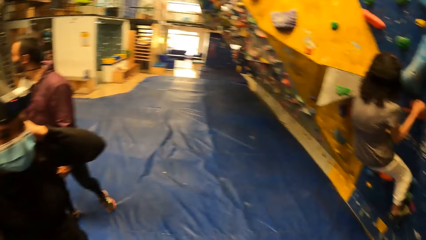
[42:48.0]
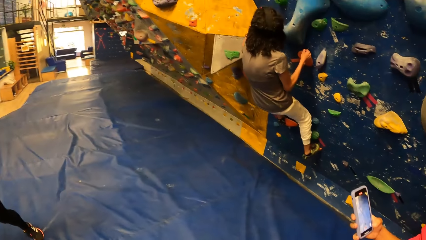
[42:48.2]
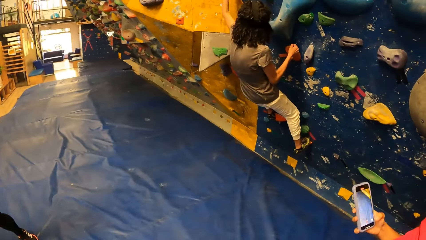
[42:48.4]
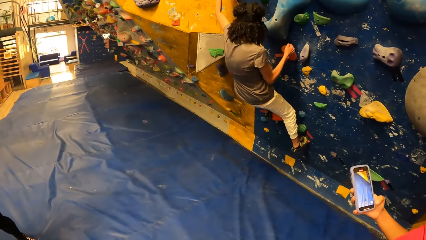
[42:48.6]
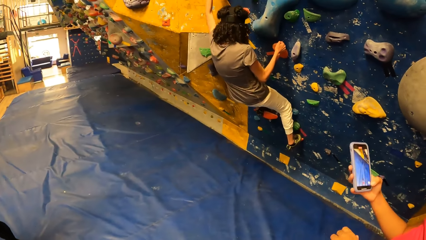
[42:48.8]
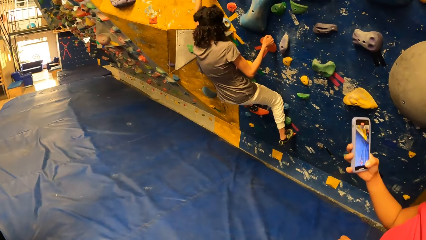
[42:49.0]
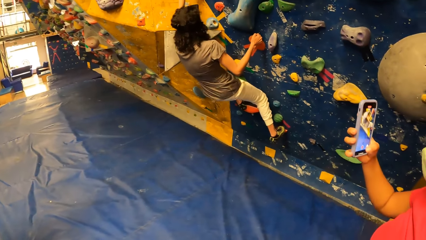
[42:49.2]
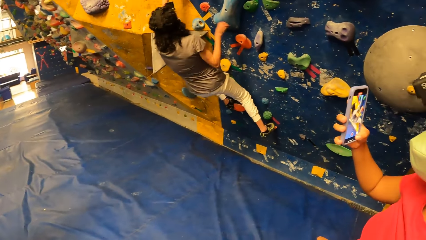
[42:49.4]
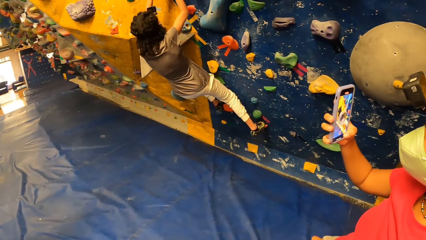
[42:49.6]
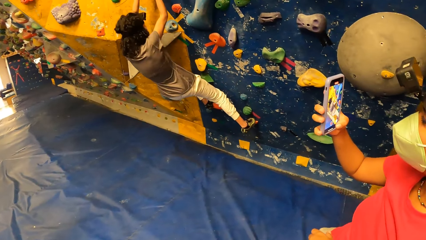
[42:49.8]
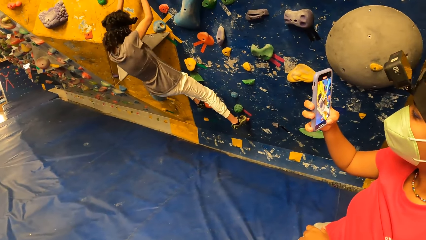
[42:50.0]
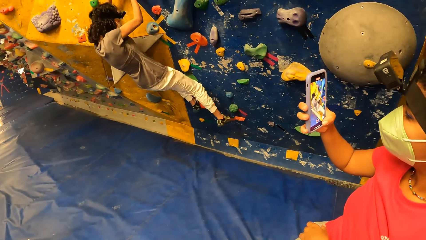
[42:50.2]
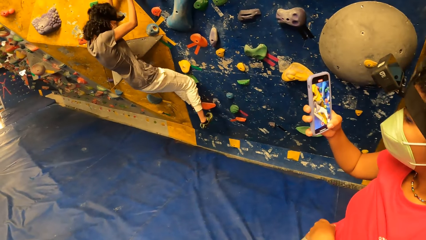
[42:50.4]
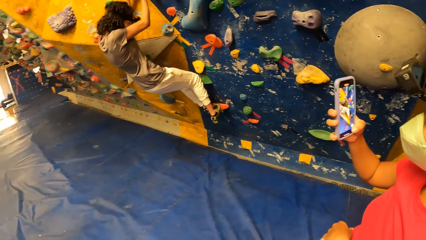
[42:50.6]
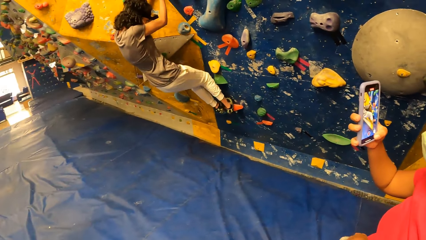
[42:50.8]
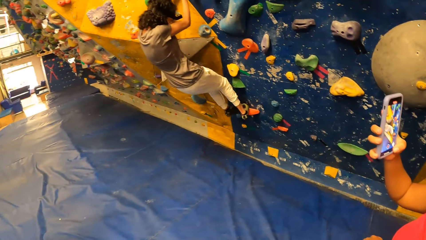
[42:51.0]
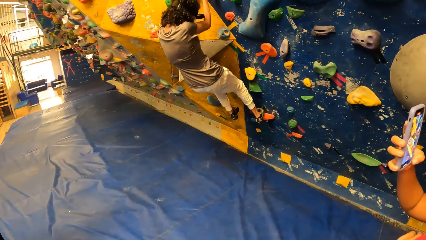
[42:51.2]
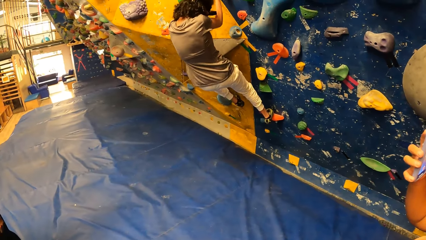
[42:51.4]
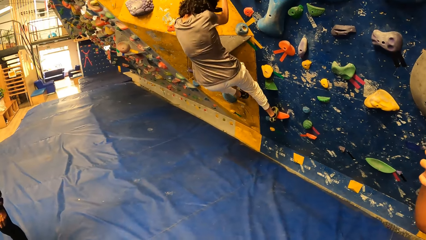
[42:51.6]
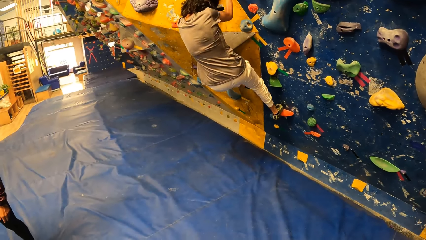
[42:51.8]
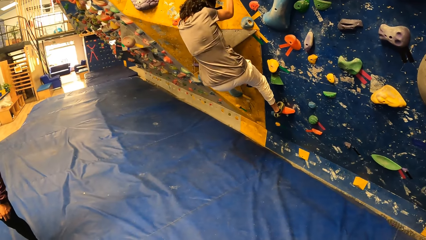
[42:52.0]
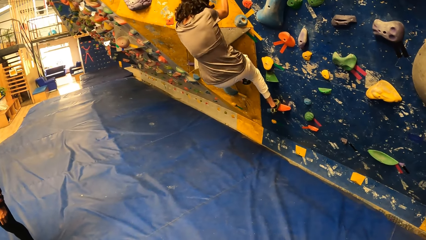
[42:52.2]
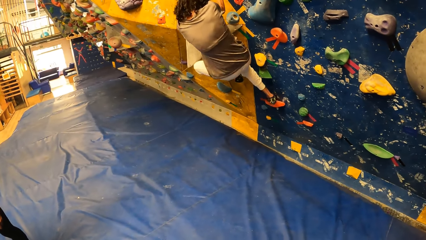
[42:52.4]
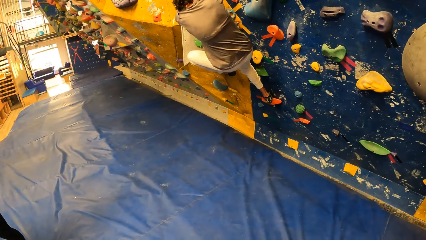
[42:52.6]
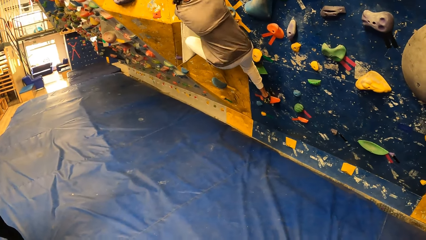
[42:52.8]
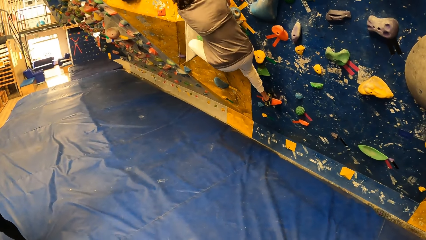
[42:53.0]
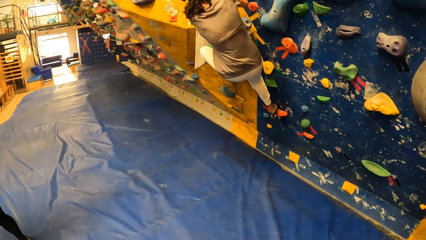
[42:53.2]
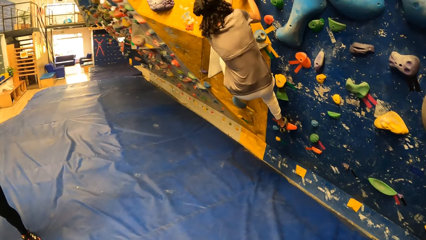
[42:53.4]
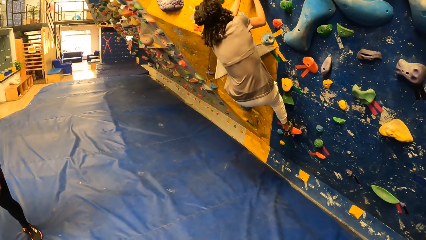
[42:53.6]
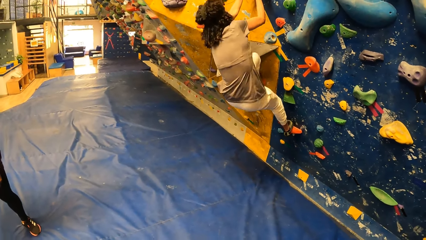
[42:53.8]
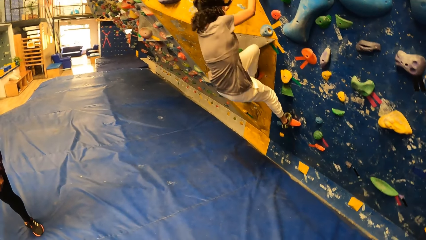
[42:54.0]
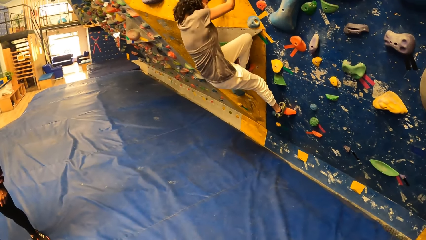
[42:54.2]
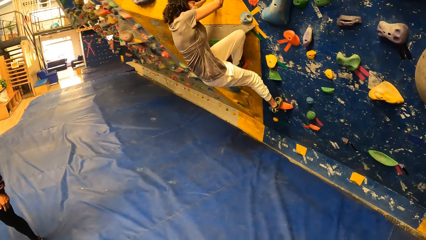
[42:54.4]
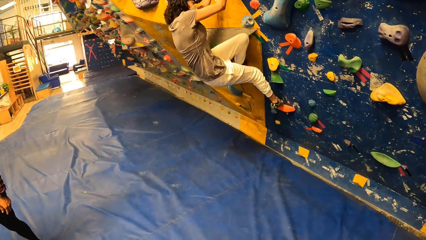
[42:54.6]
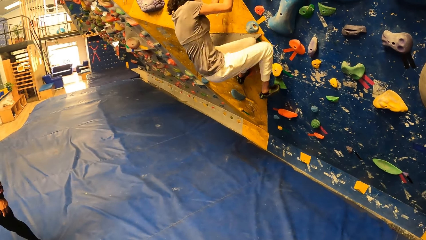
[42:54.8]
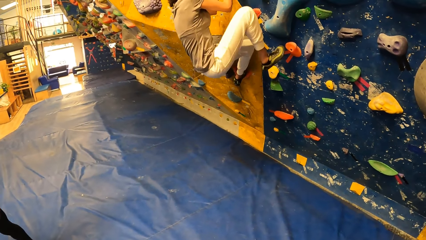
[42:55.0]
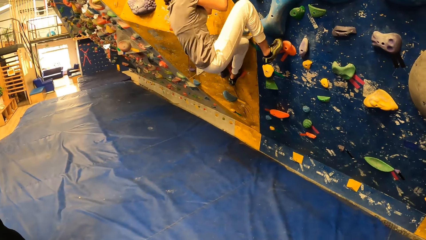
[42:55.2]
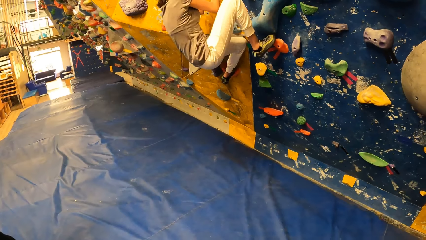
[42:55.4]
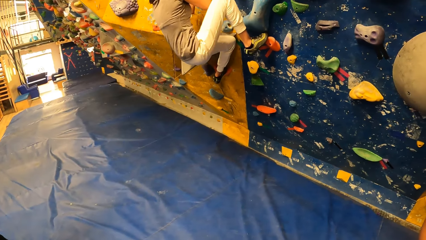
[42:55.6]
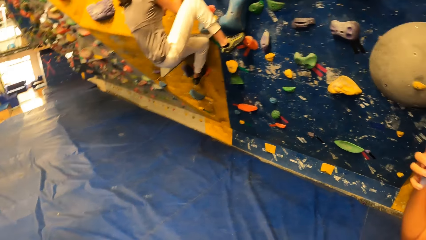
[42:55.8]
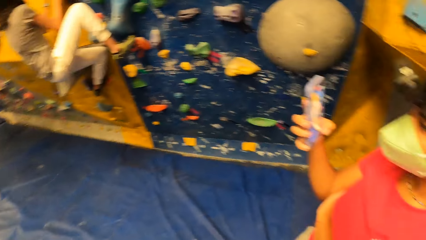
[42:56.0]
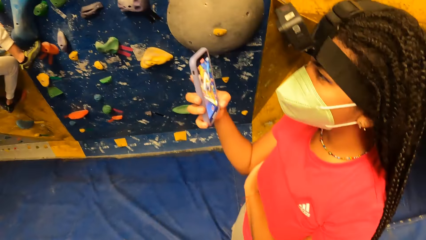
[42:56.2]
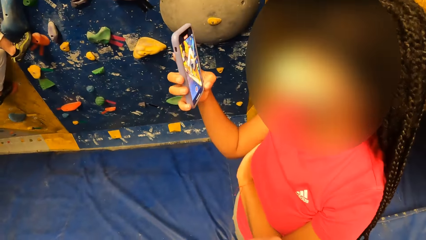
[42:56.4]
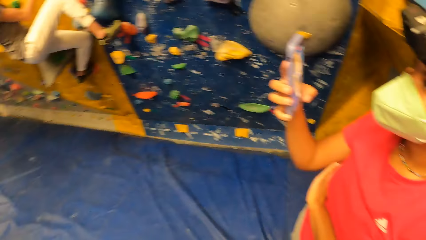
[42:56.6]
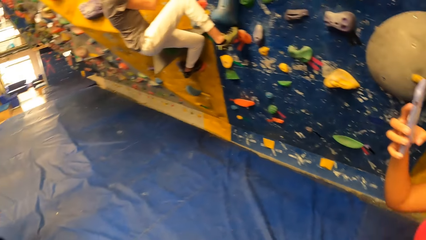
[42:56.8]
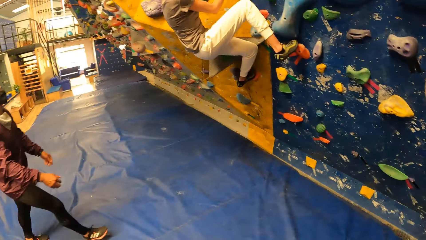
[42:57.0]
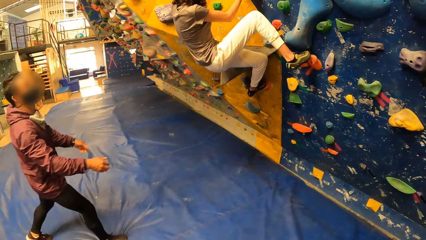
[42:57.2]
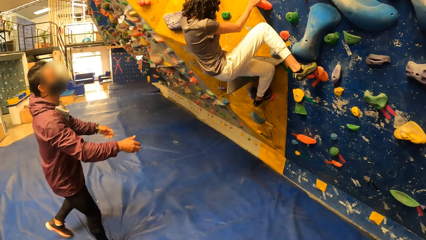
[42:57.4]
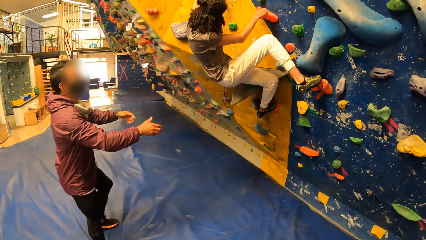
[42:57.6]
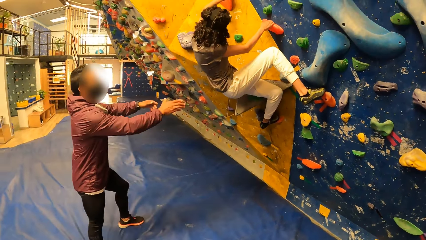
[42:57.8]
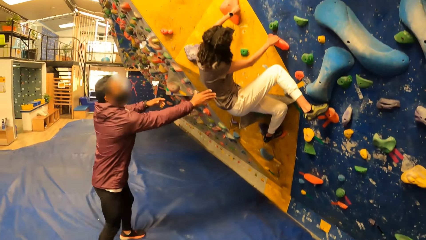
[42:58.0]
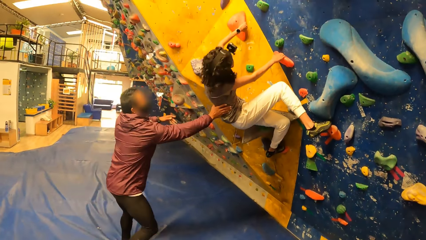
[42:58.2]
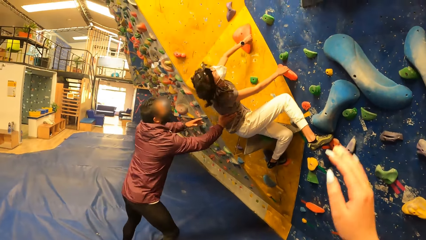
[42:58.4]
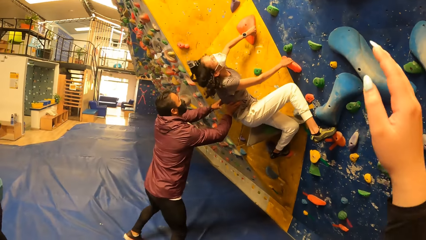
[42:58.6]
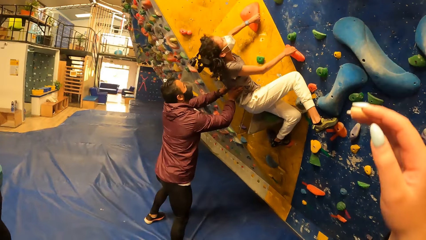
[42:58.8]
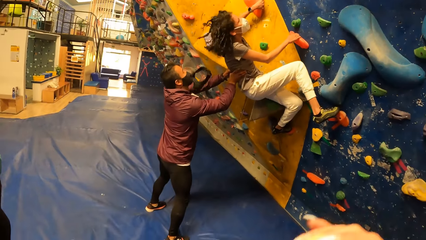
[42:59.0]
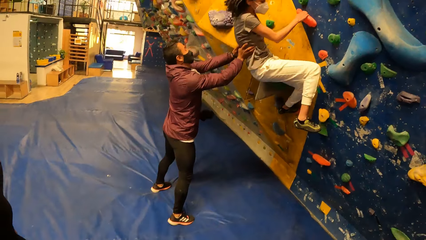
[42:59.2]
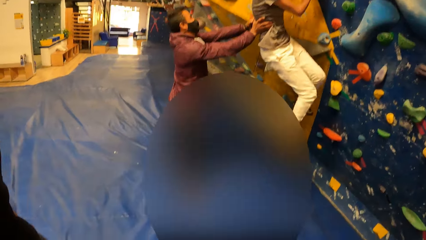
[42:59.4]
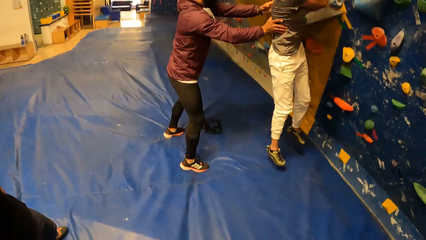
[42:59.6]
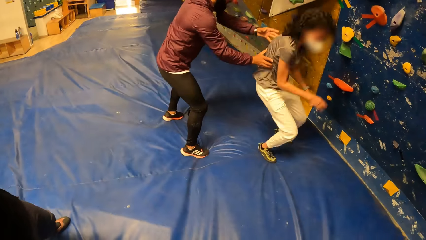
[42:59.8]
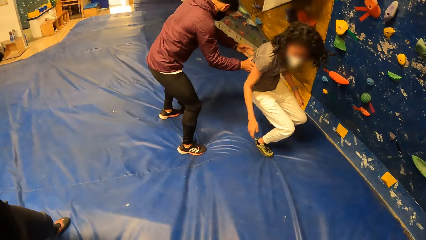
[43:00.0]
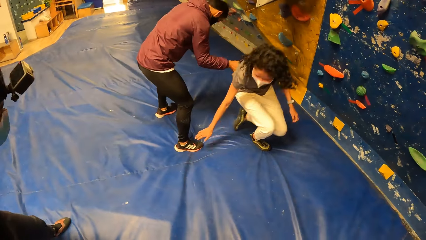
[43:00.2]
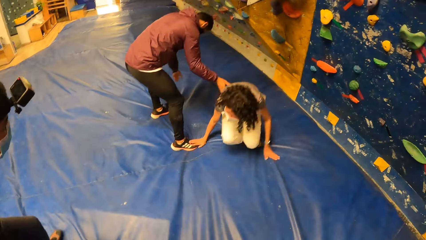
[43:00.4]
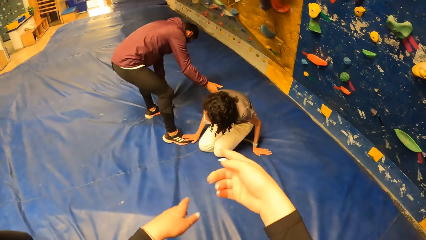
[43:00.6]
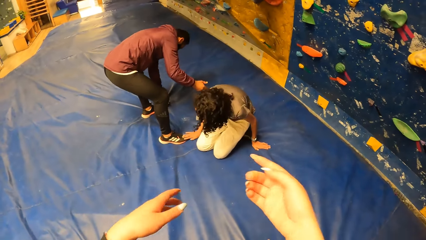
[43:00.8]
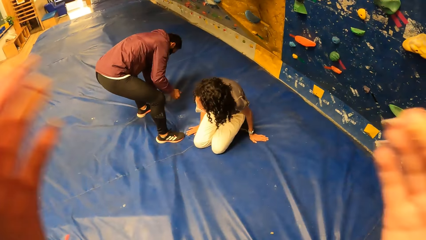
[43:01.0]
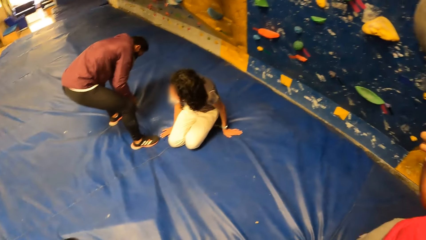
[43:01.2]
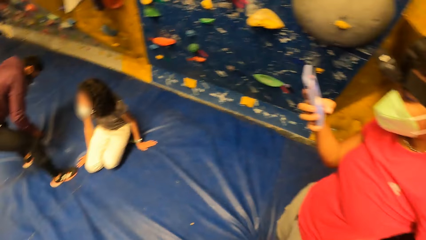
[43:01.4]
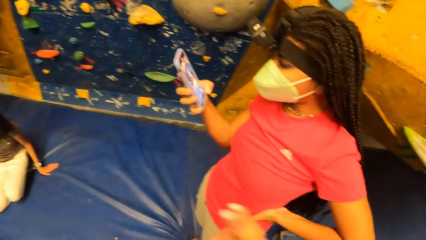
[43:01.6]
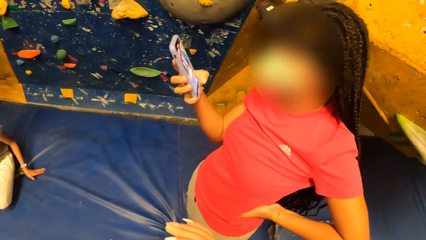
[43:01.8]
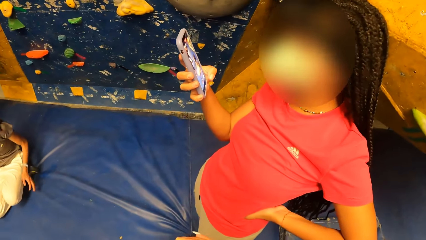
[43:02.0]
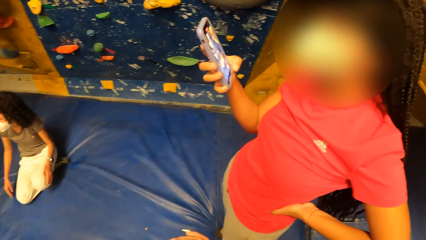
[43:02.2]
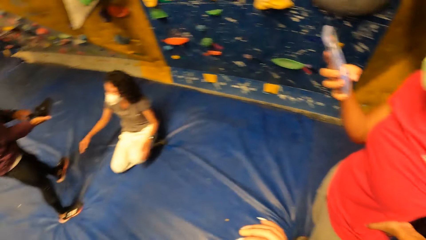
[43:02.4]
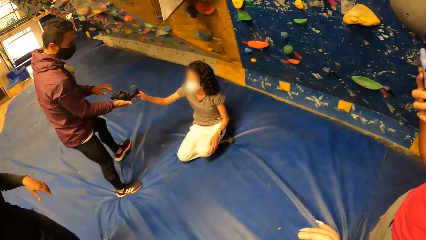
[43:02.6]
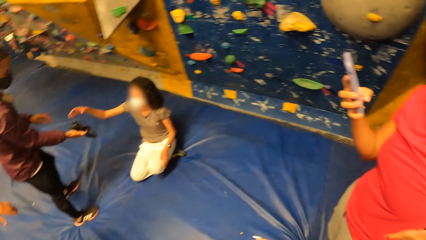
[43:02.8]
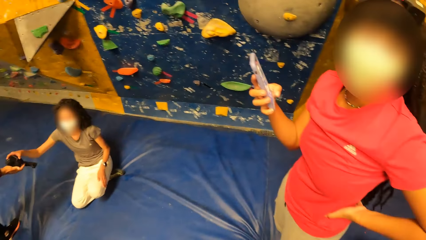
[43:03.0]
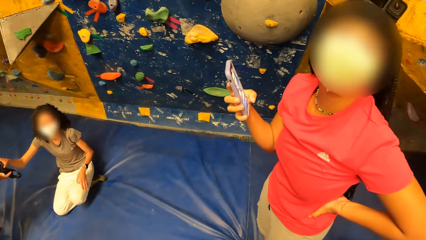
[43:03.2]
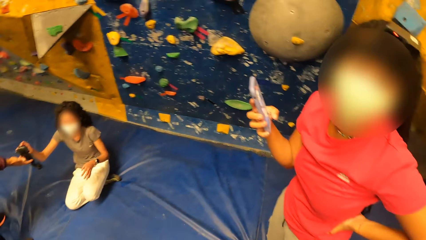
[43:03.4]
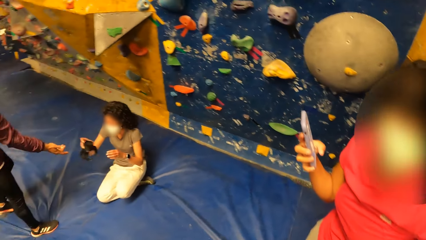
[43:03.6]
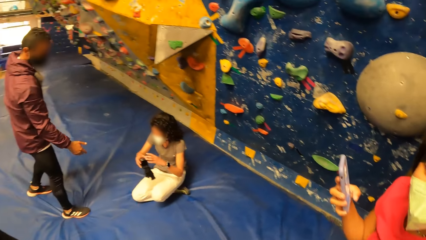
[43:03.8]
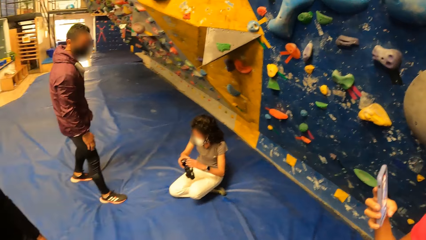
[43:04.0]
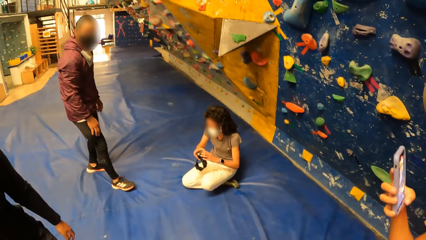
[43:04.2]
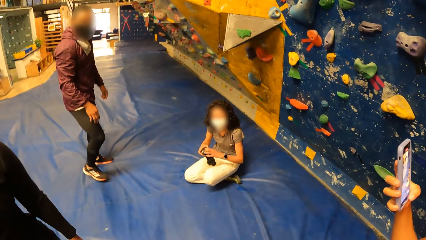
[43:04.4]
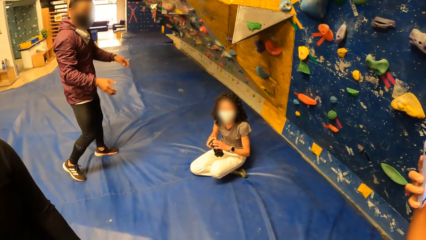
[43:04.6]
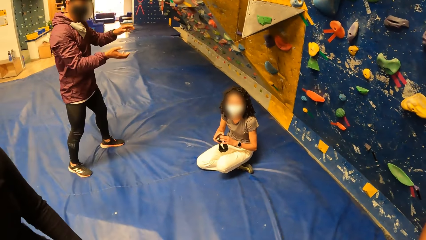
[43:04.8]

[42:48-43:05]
A woman records another woman with the mobile phone in her right hand. A man looks around. The first woman takes a photo. The man moves towards the other woman. He holds the other woman on the wall with his hands. He touches the other woman. The other woman jumps down the wall. The first woman takes a photo. The other woman collects a camera from the man with her right hand. The man gives the other woman the camera.
